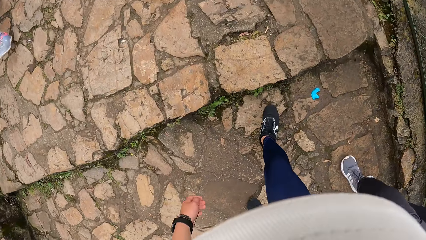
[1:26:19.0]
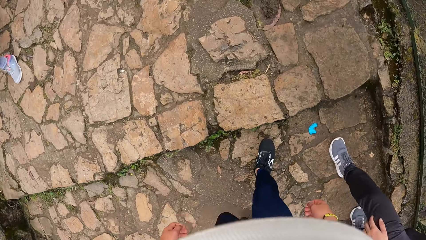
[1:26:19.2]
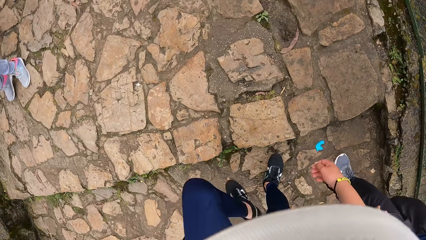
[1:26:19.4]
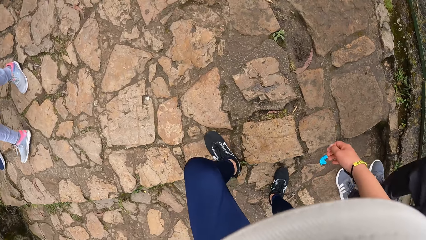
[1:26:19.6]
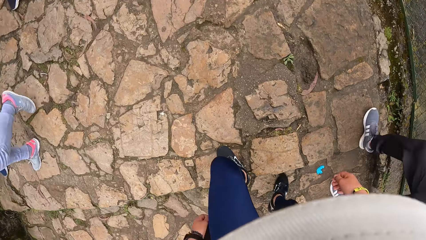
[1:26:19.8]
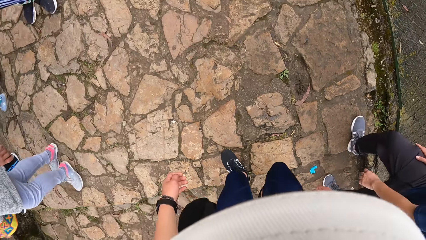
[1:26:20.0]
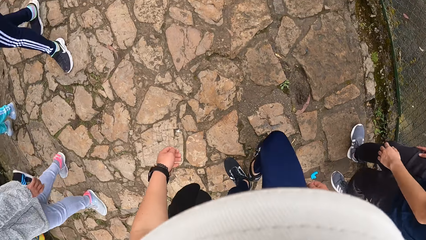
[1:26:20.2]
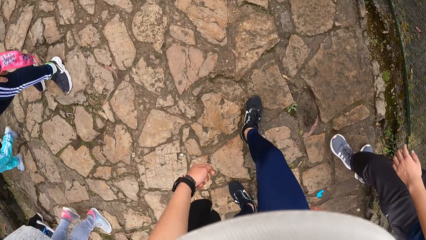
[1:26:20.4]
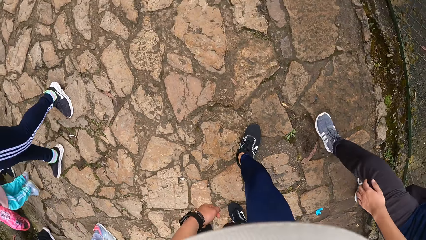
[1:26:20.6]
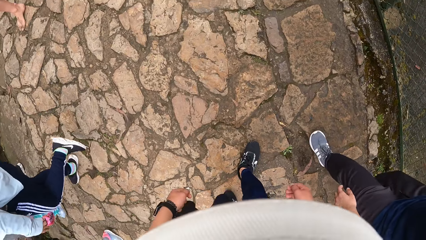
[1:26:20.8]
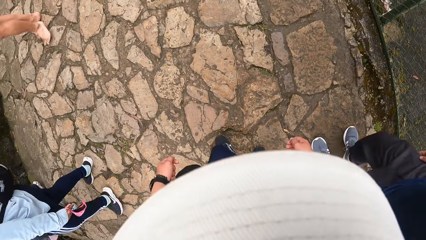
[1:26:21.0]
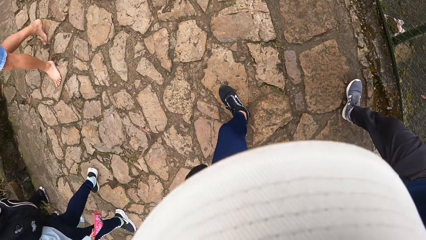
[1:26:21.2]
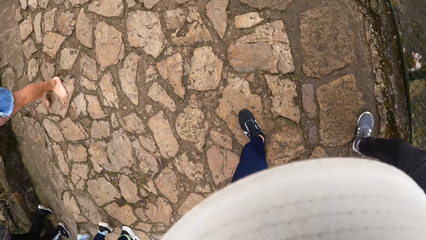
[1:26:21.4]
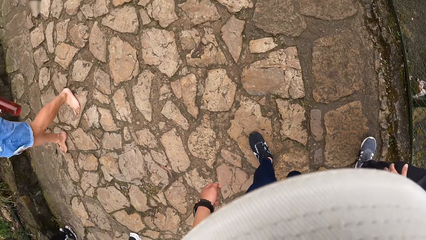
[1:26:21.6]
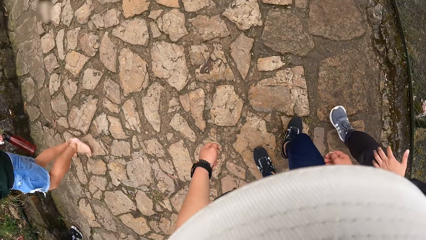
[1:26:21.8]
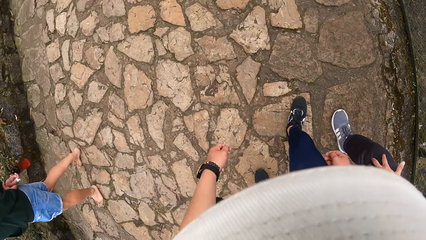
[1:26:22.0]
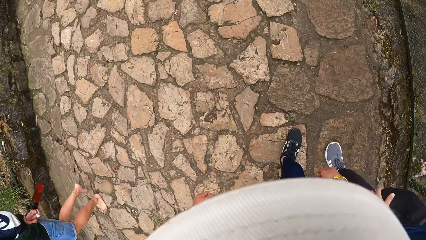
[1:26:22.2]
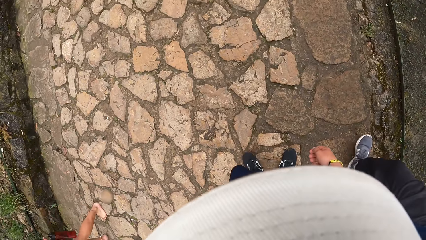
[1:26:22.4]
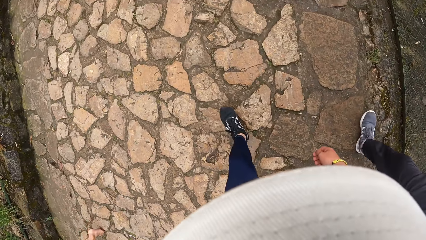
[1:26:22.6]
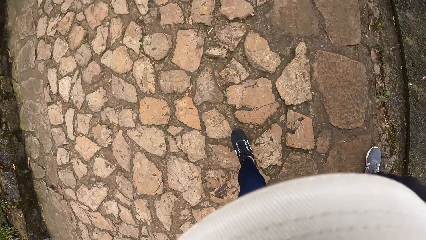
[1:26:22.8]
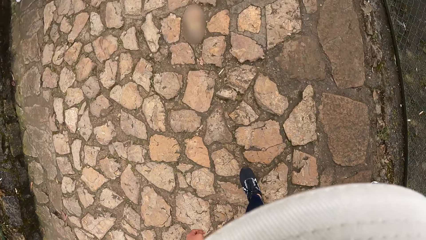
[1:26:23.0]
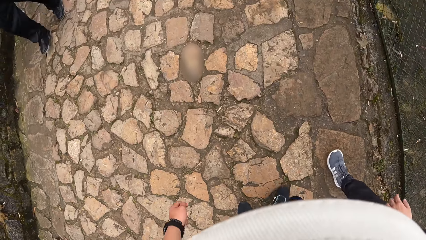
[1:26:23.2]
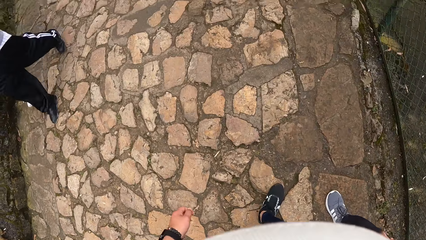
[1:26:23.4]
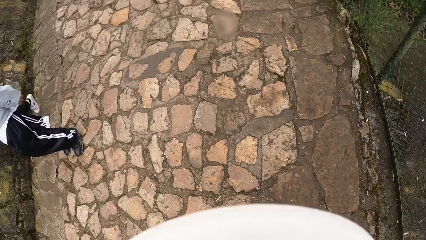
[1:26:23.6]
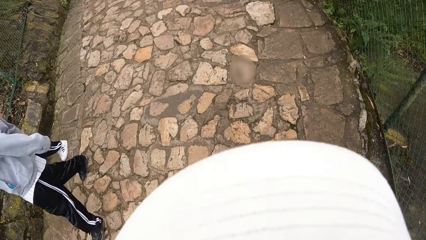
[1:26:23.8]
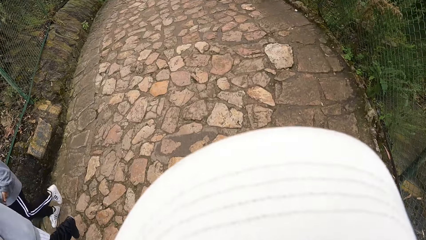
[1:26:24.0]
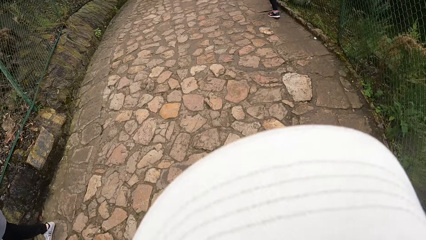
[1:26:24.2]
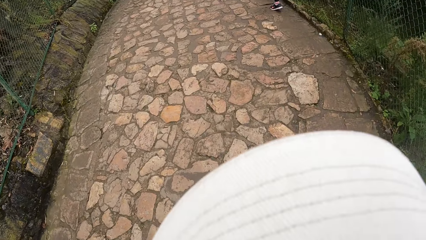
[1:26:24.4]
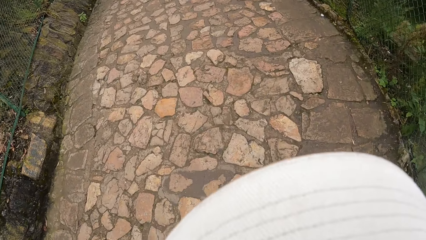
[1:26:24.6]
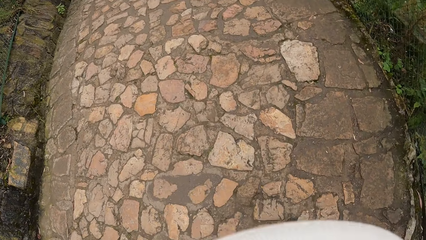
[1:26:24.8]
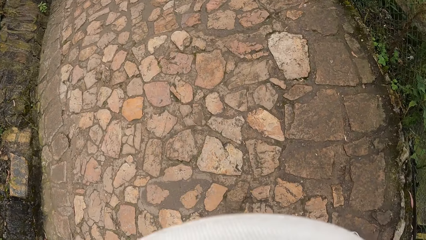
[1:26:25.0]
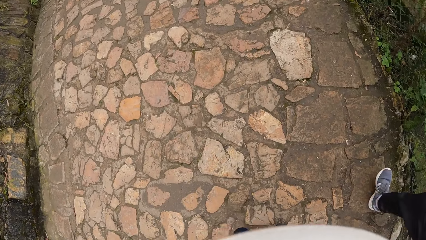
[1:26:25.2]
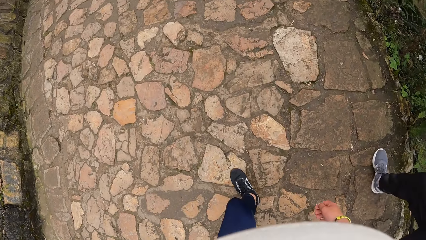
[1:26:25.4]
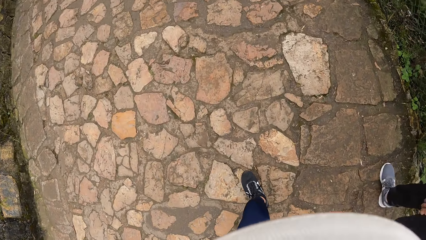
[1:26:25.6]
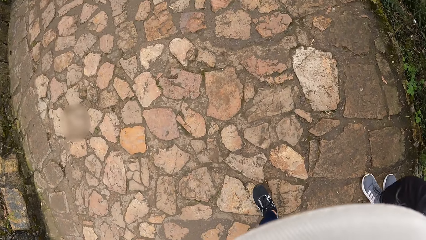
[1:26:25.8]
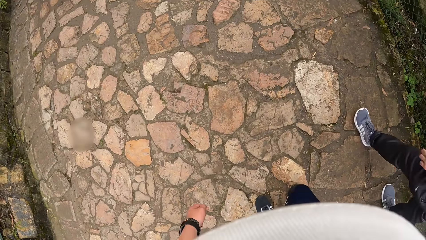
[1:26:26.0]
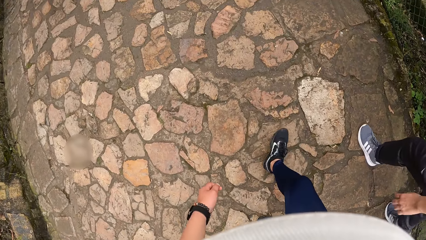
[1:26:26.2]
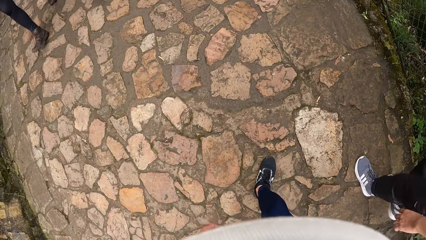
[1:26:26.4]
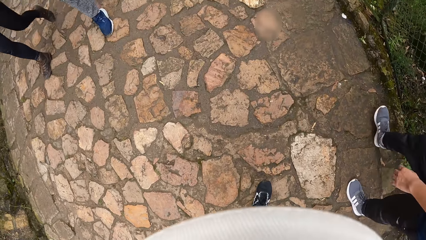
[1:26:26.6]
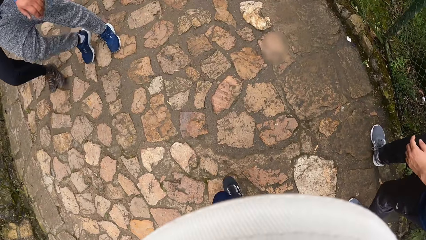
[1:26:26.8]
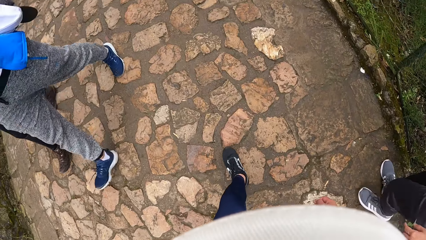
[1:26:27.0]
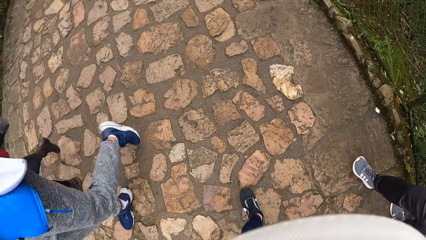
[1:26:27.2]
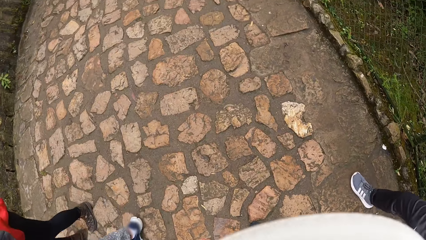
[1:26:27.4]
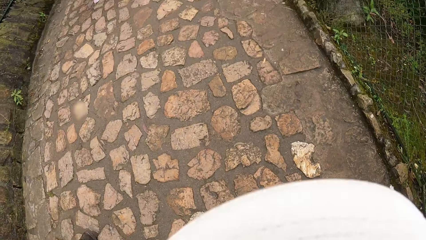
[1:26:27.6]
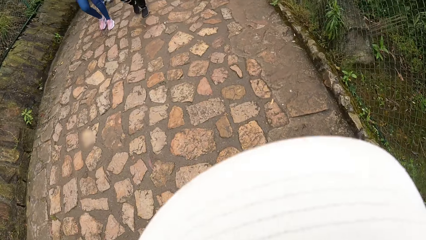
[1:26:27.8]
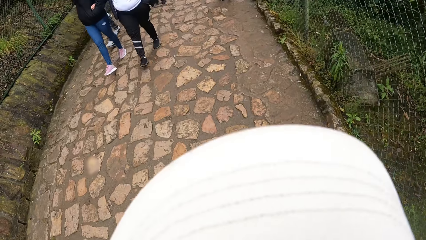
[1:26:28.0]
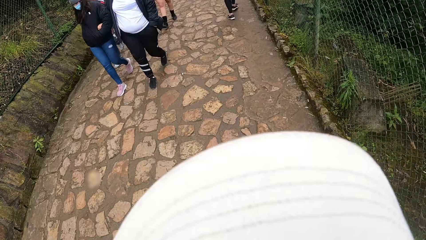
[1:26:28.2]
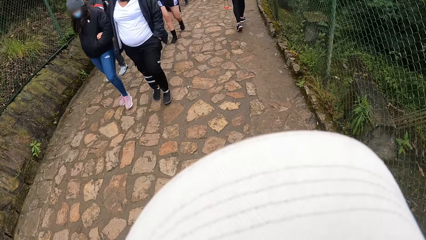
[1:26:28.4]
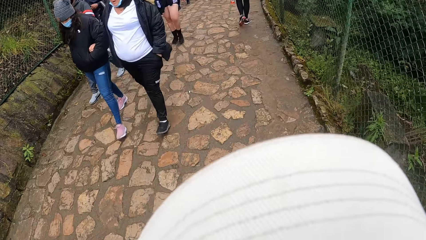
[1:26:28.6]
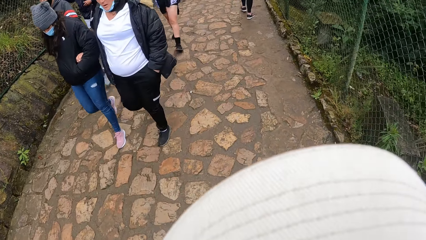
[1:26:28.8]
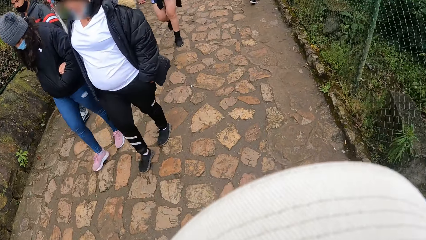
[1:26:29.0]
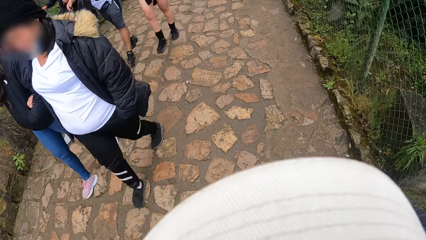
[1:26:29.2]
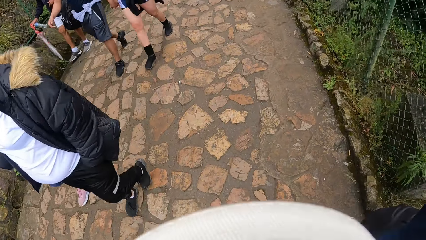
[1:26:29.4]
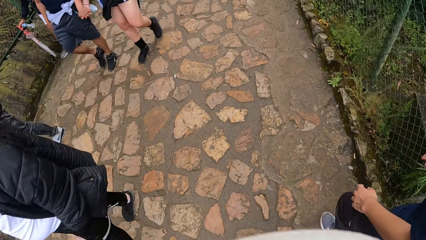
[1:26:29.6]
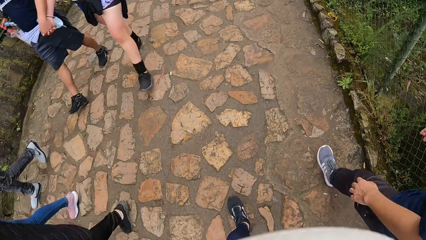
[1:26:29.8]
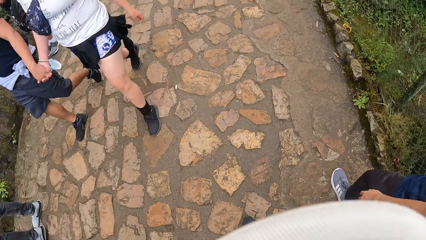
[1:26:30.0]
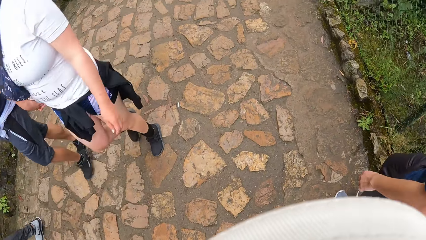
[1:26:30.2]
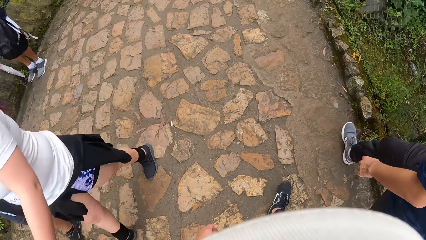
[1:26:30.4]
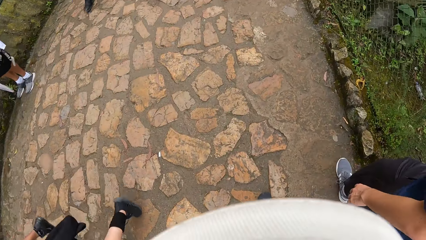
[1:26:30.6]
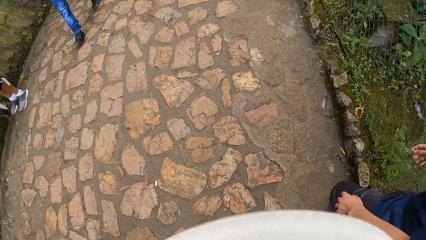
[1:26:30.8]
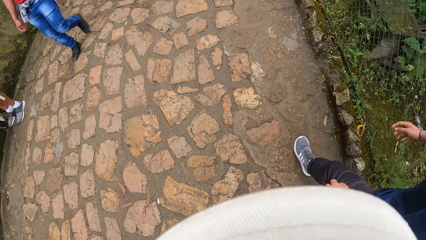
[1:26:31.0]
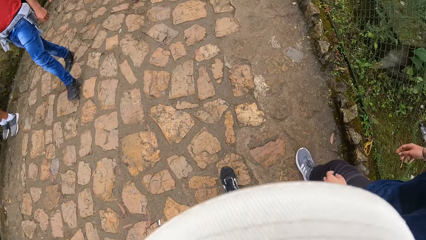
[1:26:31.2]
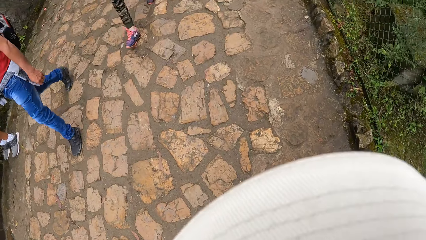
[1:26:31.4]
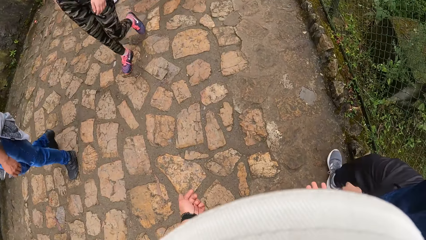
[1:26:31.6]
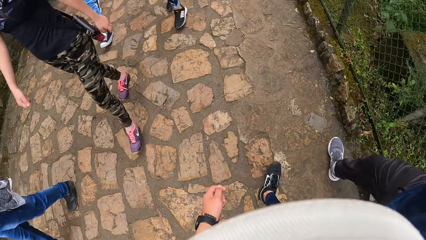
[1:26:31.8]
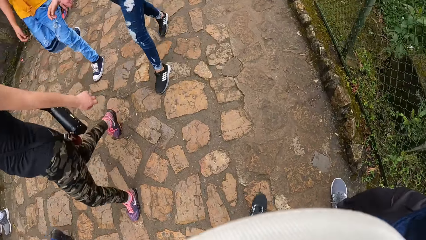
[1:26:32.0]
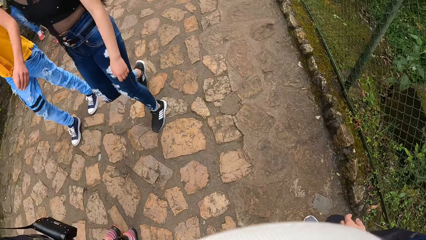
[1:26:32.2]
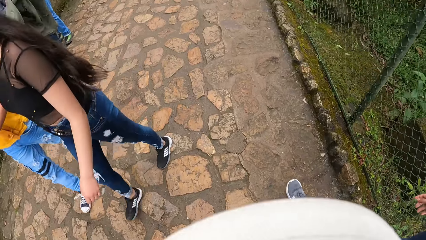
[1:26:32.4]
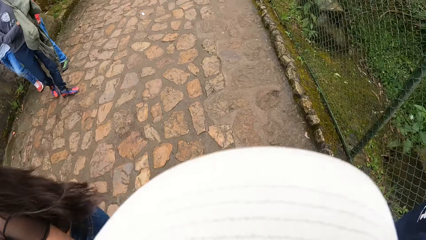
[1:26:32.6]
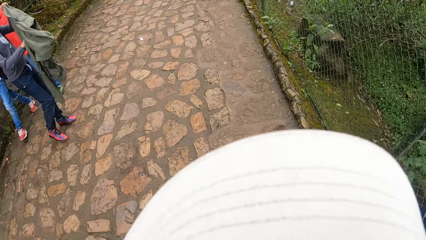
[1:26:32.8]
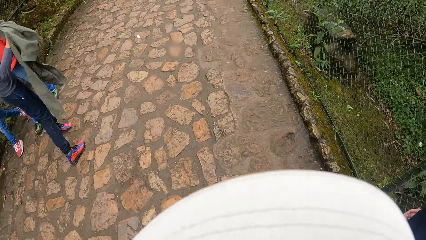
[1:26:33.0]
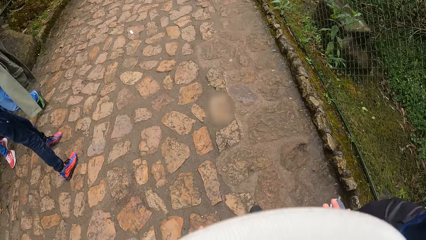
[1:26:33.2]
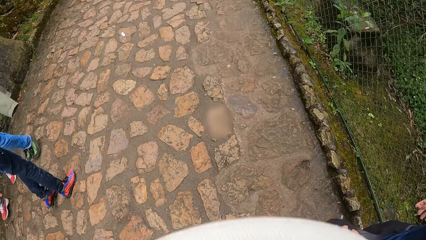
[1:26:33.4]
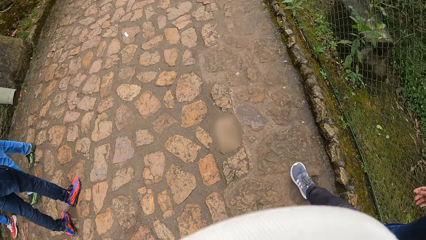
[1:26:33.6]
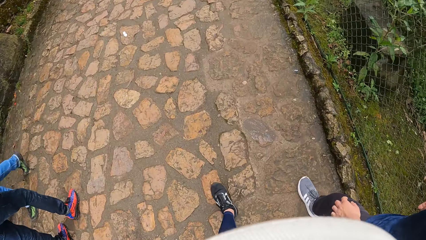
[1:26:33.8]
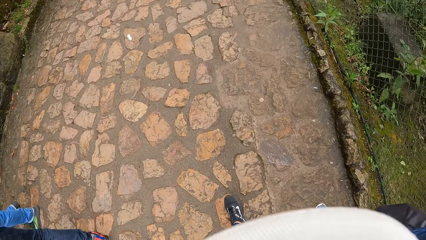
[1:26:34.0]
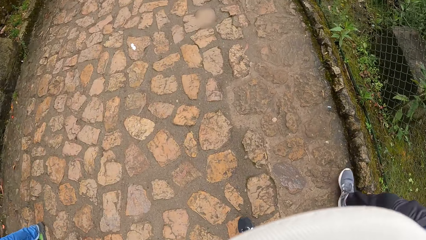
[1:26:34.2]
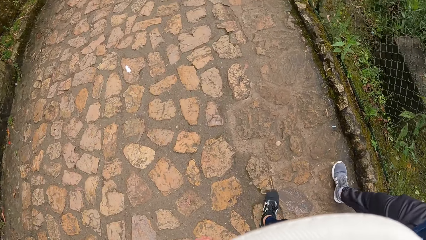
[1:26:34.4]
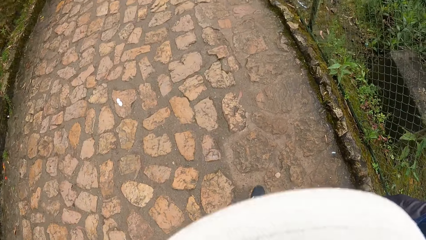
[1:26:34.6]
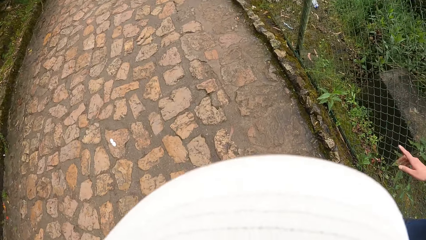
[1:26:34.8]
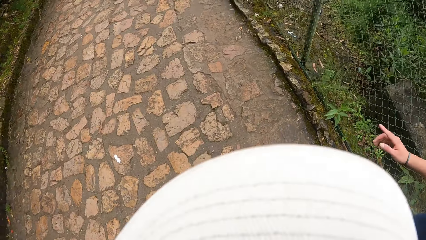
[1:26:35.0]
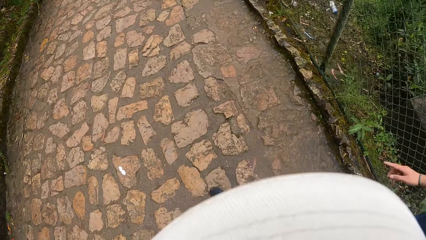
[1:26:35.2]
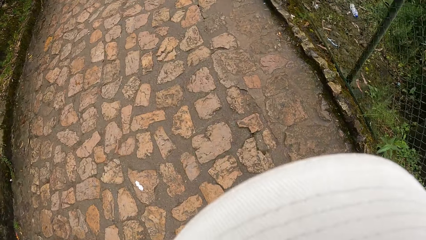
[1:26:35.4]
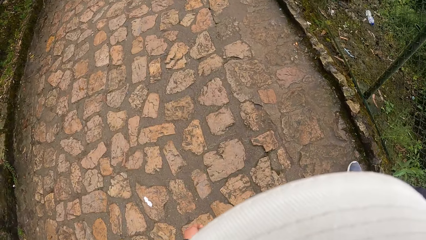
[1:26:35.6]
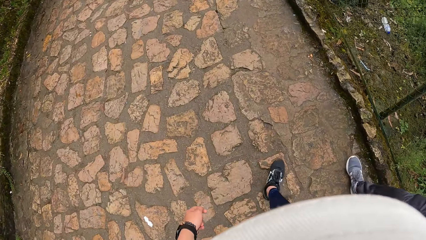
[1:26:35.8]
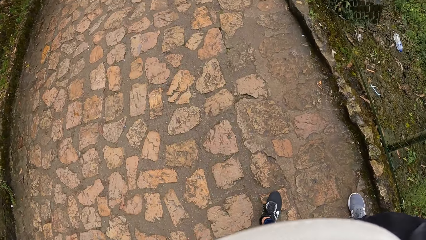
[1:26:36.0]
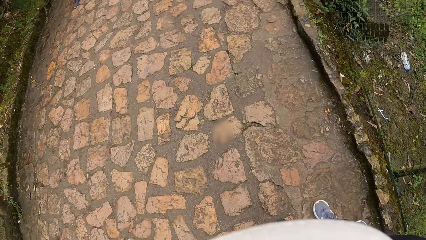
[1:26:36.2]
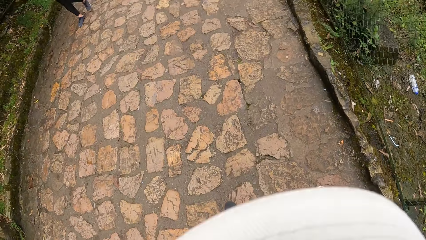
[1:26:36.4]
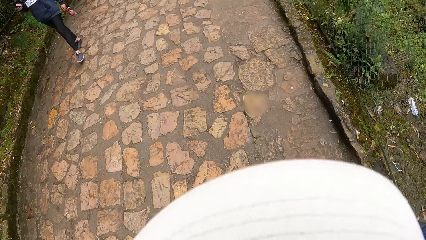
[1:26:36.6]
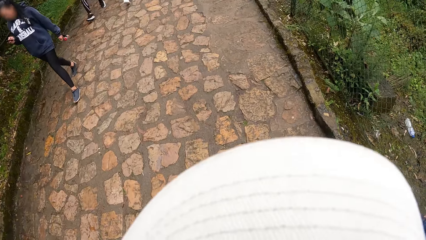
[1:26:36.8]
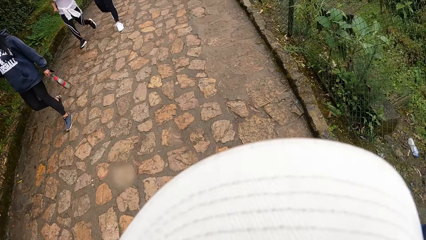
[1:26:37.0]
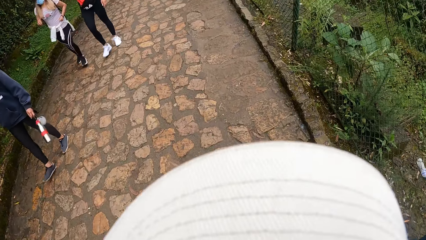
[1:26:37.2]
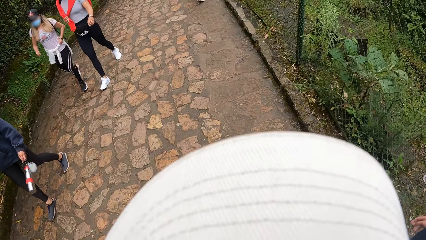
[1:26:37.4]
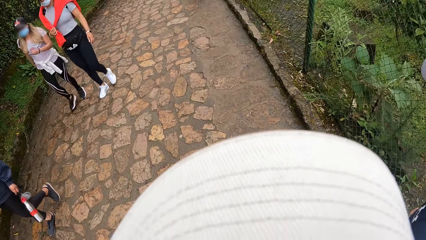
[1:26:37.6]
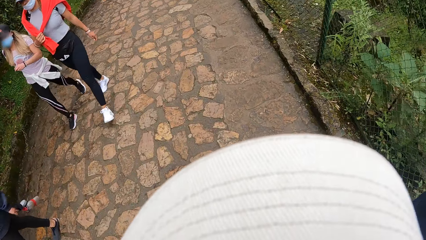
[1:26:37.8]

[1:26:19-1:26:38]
A person walks. The camera wearer walks.
